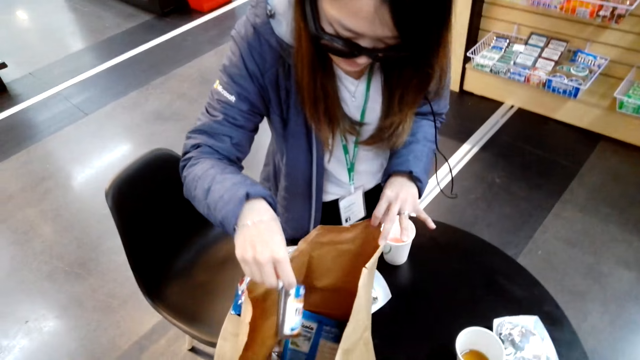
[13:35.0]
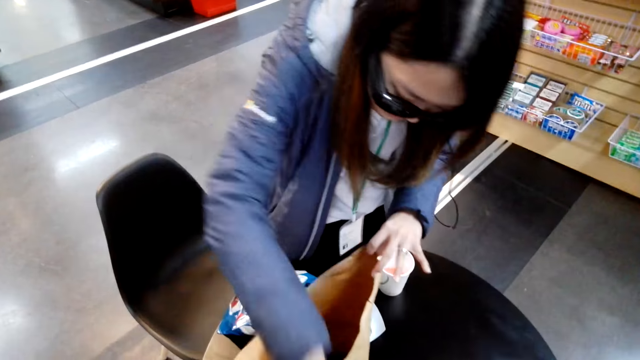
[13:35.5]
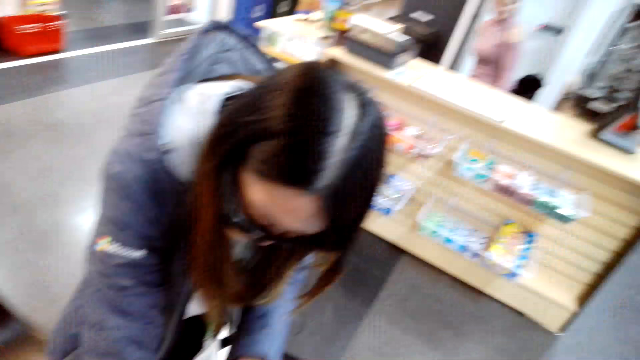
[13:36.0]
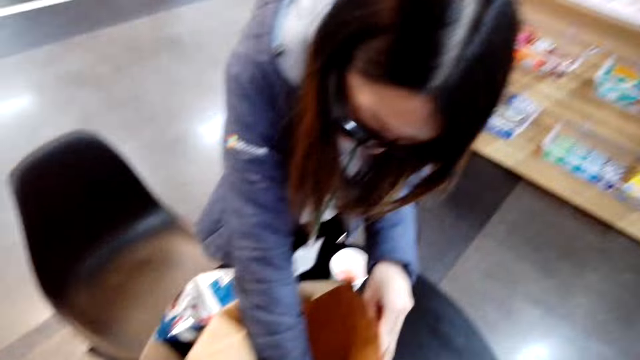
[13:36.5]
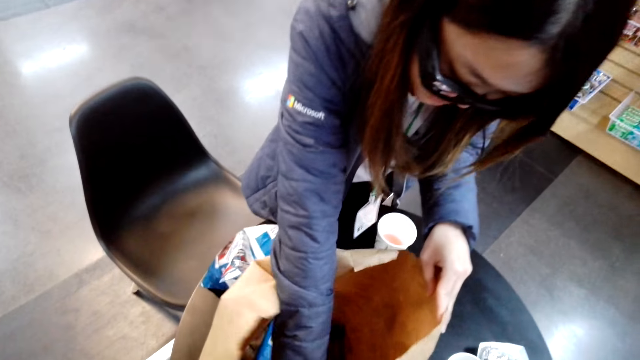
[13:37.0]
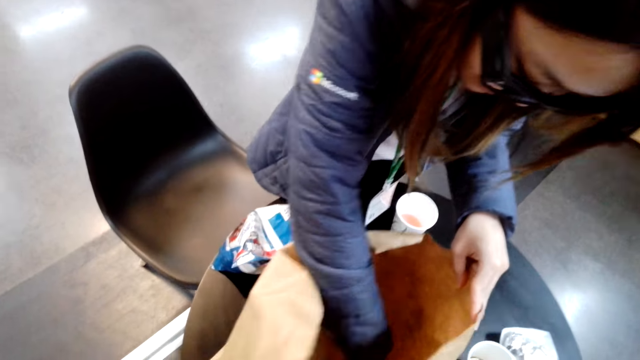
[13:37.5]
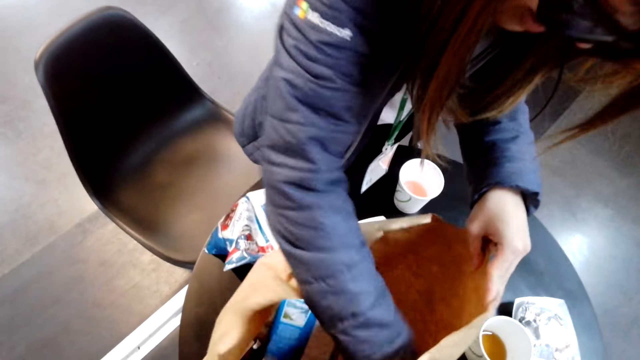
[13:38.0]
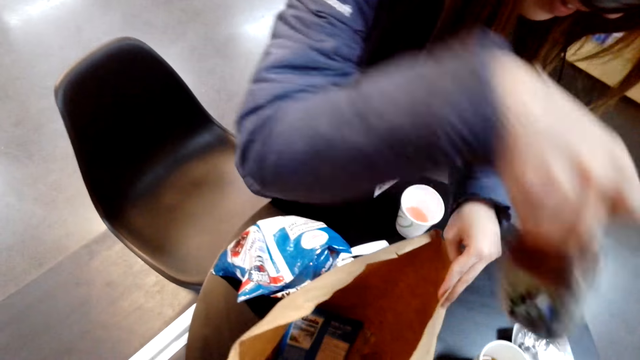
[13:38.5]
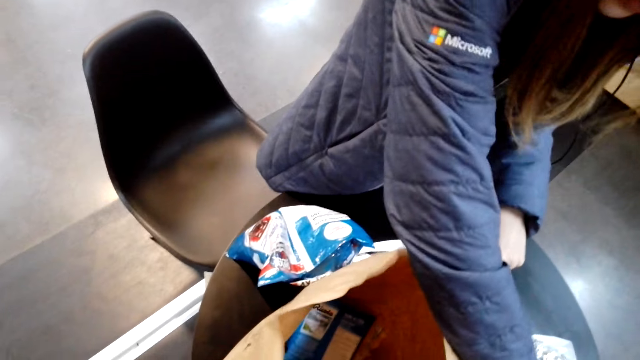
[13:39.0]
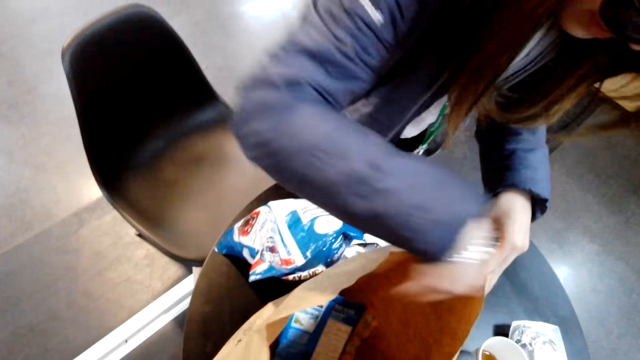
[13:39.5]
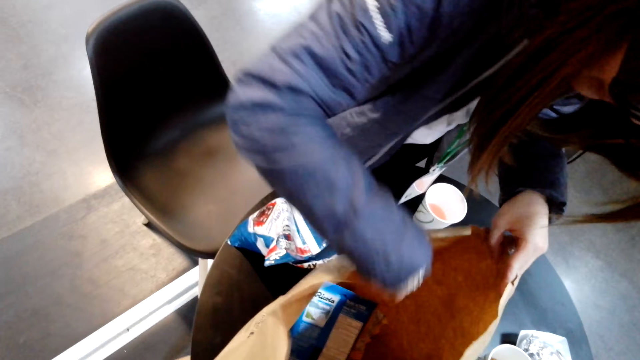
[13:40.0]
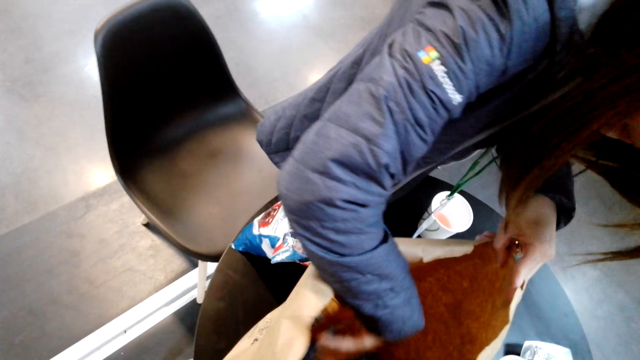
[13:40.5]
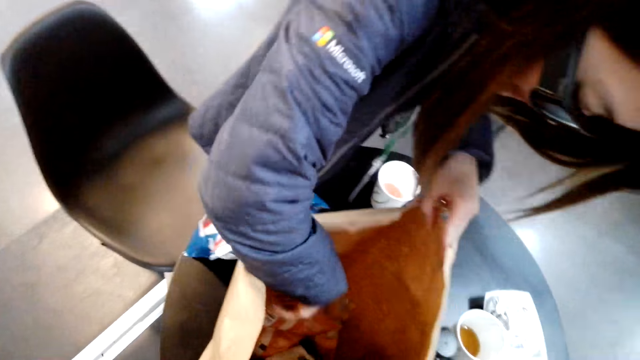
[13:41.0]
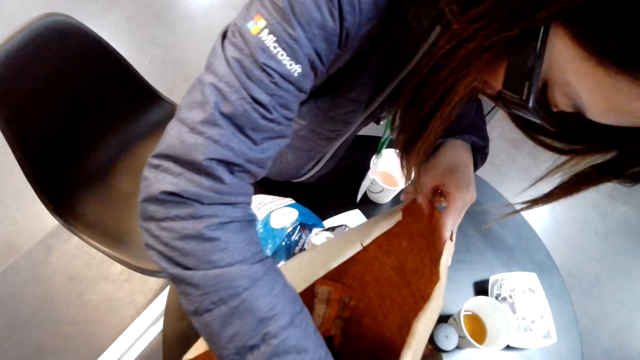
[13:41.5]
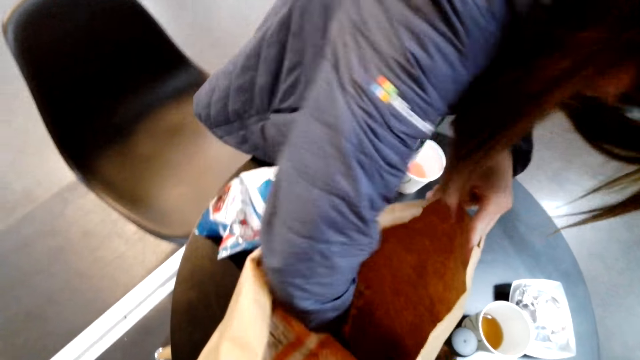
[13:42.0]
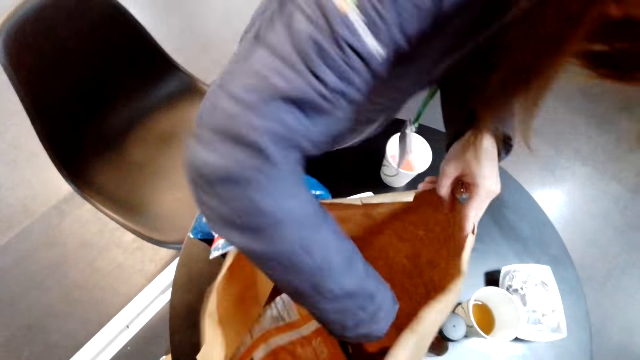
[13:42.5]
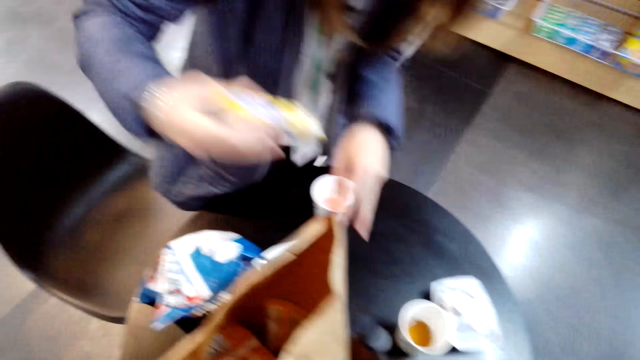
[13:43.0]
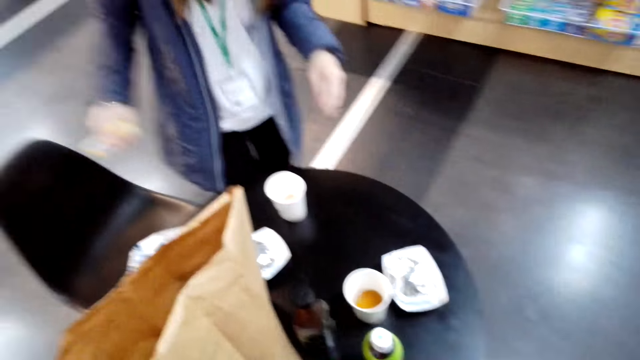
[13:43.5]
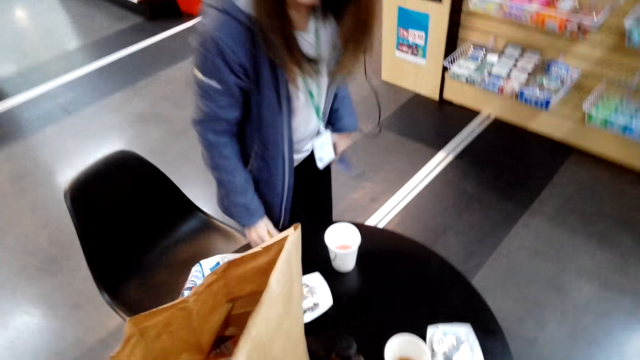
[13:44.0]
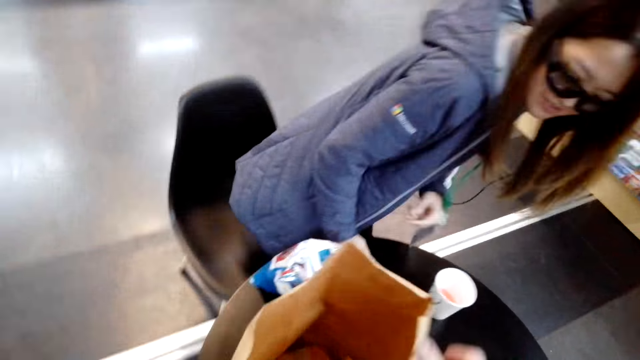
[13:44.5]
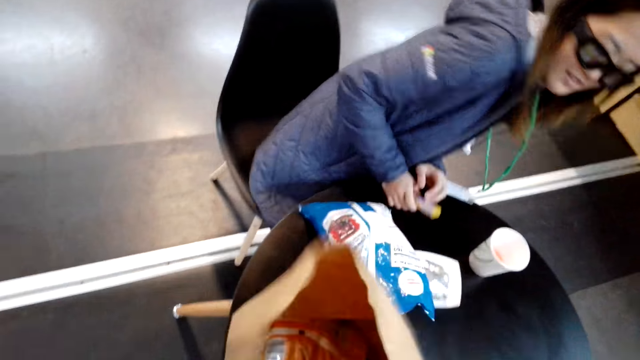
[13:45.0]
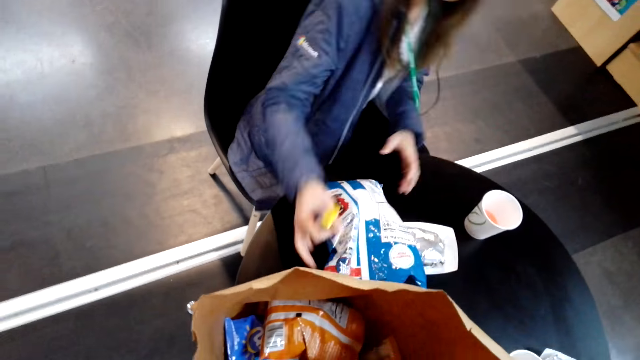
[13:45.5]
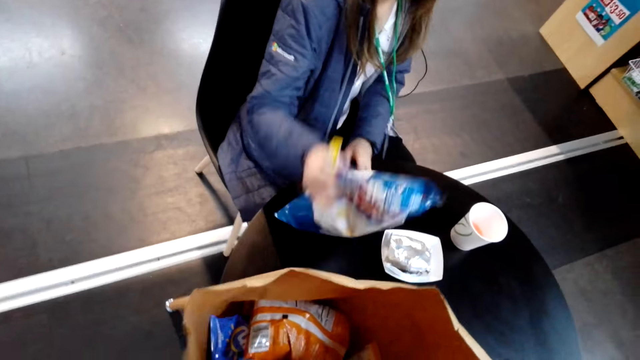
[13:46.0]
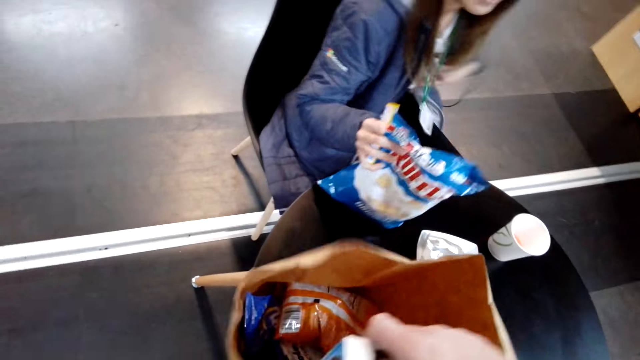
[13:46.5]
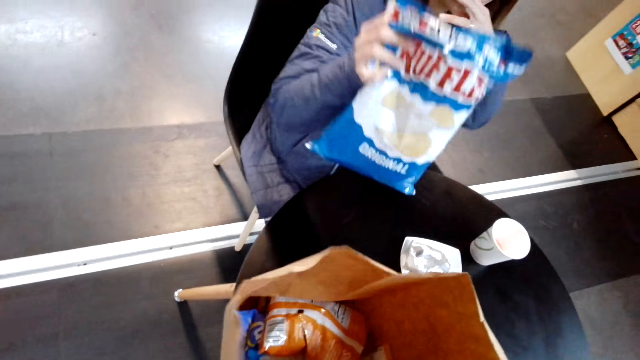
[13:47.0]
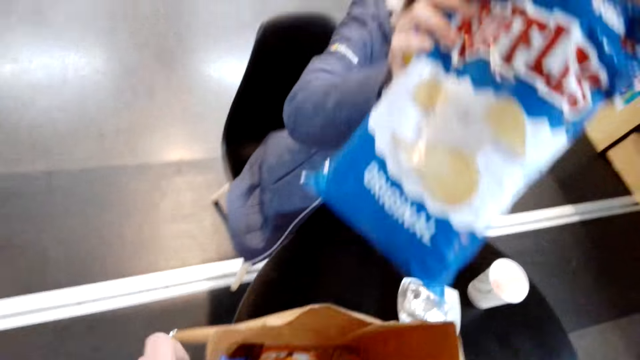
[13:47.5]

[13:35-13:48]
A lady touches items inside the carrier bag. The lady removes an item from the bag. The lady puts the item on the table. The camera wearer speaks to the lady. The lady reaches her hand inside the carrier bag. The lady takes an item from the bag. The lady holds the table. The lady sits on a chair. The lady sits on the chair again. The camera wearer touches the carrier bag. The lady takes an item from the table. The camera wearer puts a box in the khaki or carrier bag.

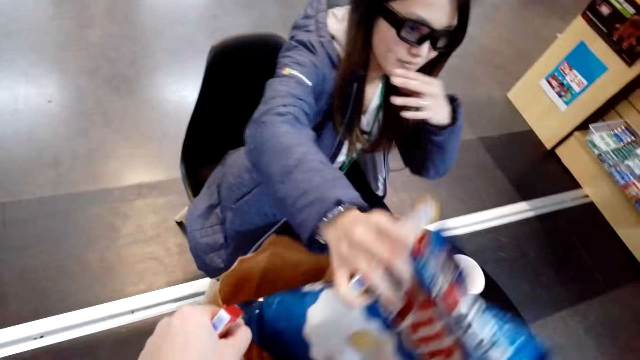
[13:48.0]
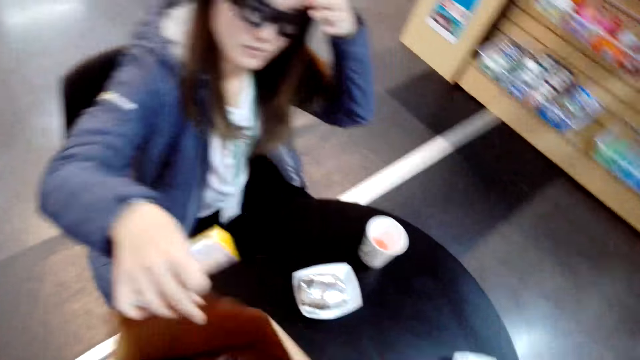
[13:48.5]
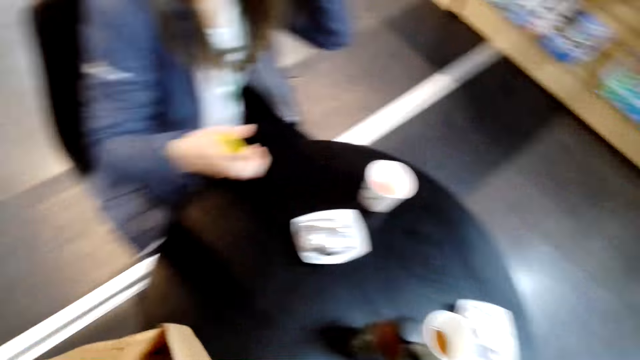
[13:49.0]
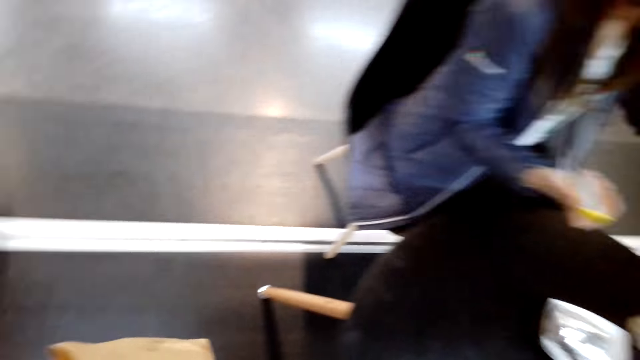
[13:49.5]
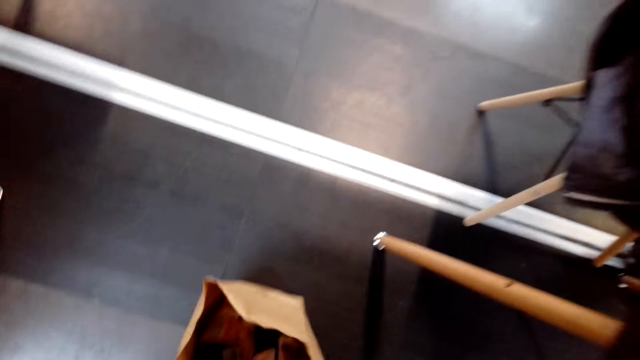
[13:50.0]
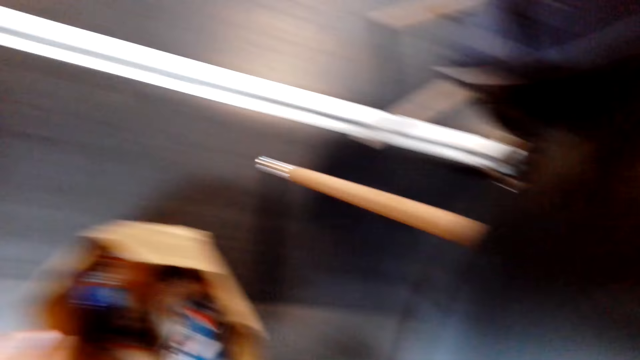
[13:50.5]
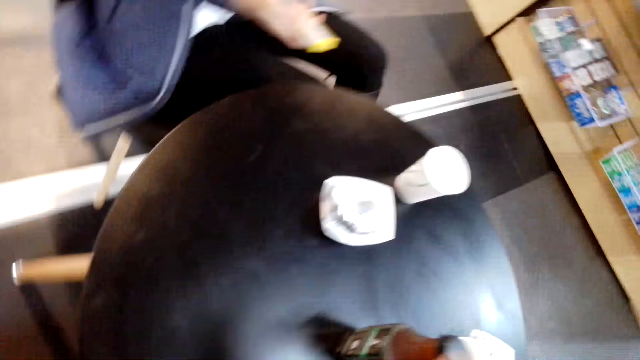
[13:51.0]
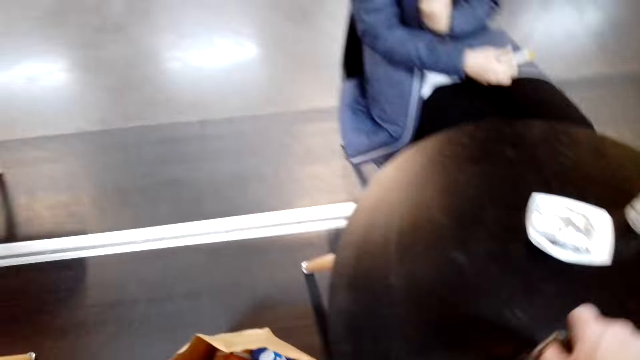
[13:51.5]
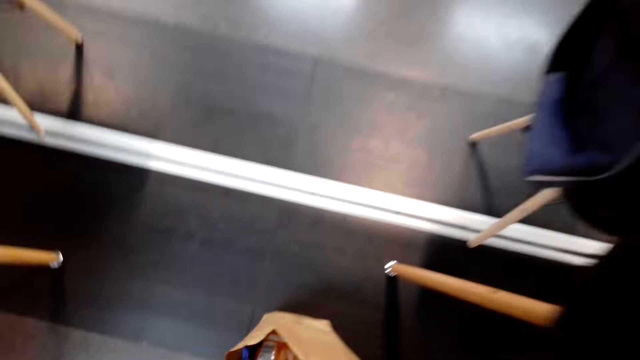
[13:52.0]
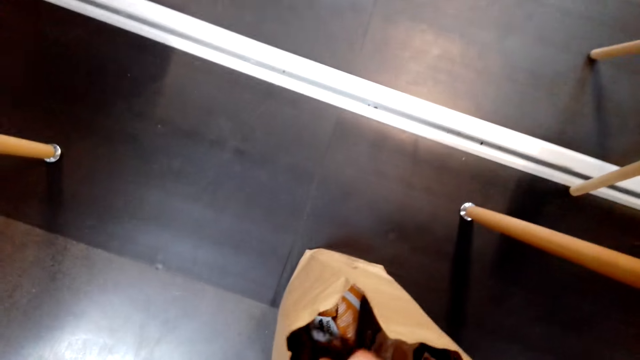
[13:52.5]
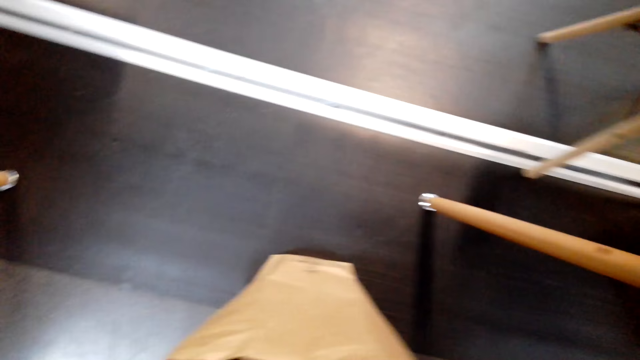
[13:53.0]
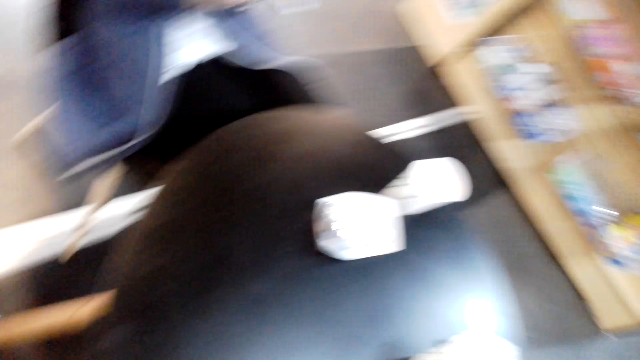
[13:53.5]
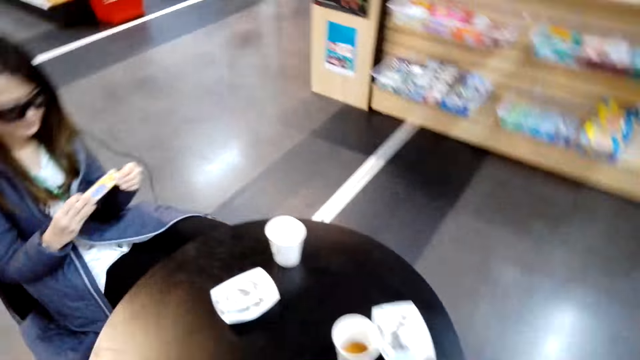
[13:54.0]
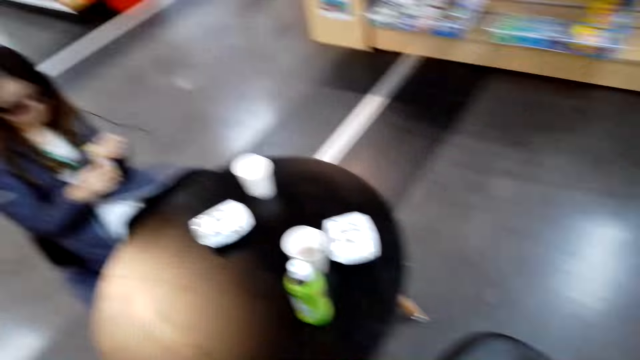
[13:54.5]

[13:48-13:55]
A lady puts the item in the carrier bag. The camera wearer takes the bag from the table. They place the carrier or khaki bag on the floor. They take the bottle from the table. They put the bottle in the carrier bag.
